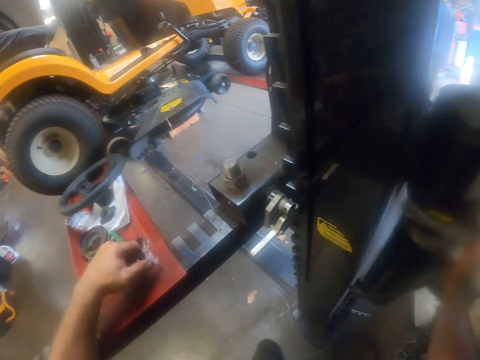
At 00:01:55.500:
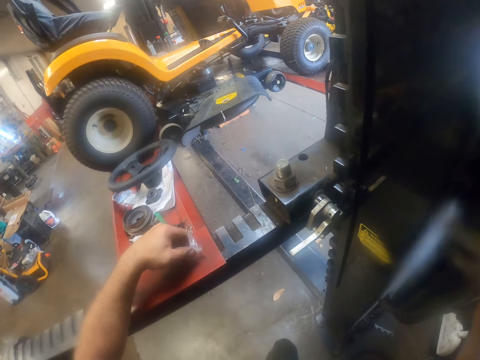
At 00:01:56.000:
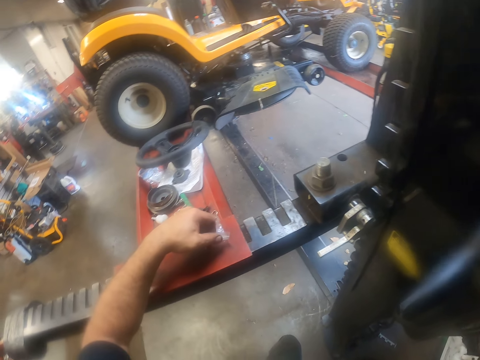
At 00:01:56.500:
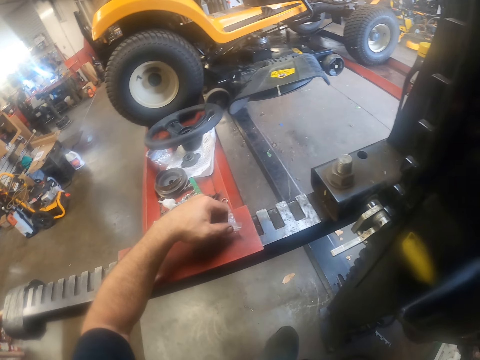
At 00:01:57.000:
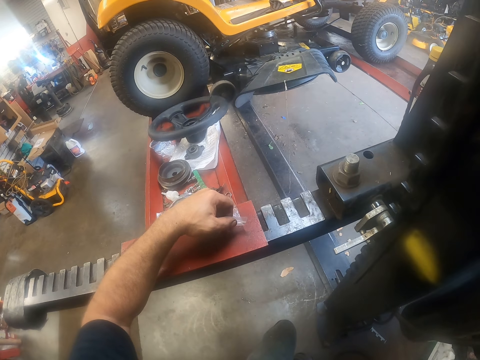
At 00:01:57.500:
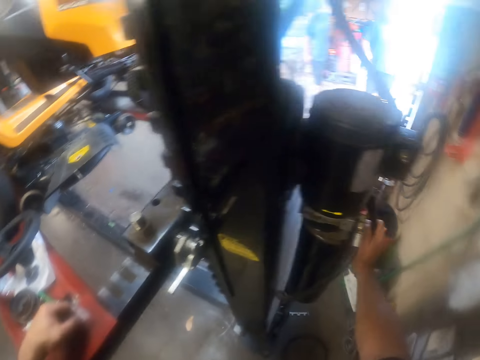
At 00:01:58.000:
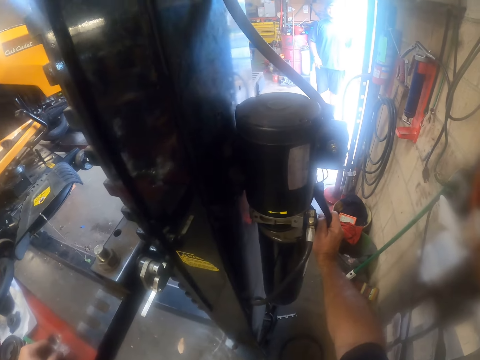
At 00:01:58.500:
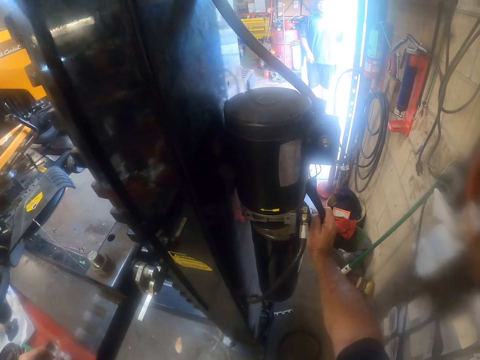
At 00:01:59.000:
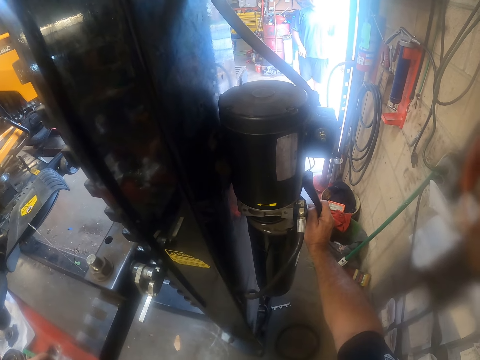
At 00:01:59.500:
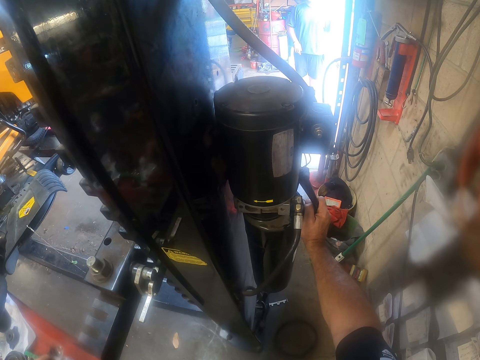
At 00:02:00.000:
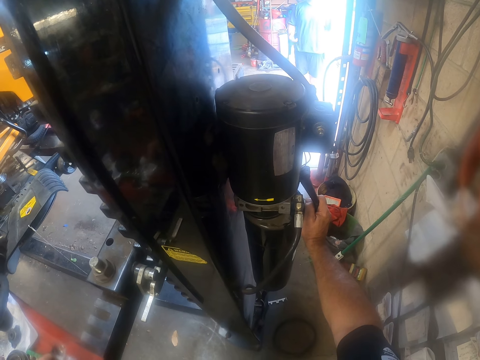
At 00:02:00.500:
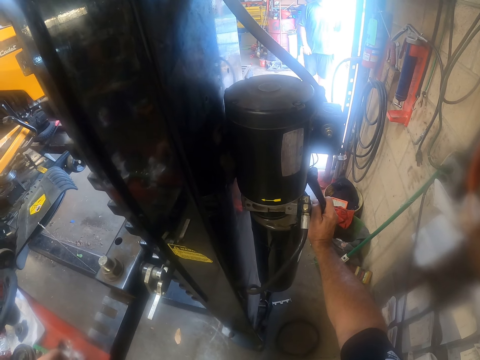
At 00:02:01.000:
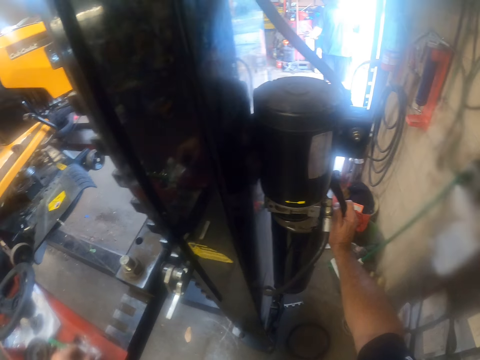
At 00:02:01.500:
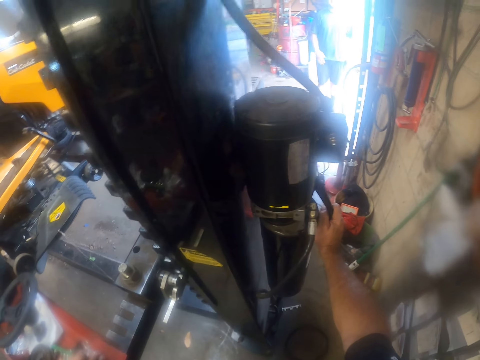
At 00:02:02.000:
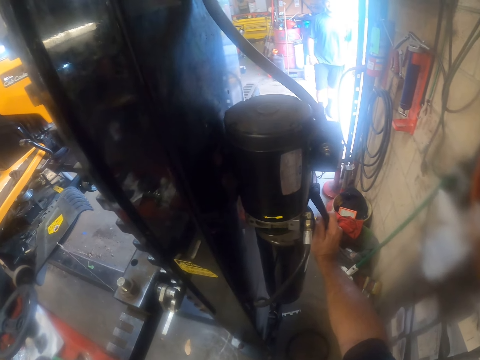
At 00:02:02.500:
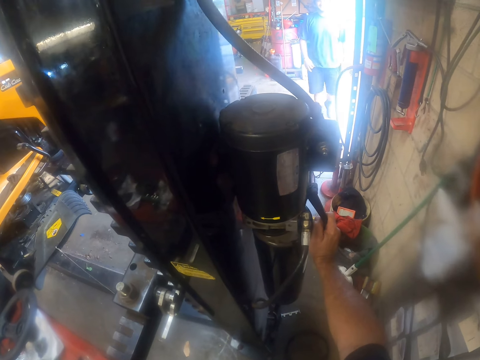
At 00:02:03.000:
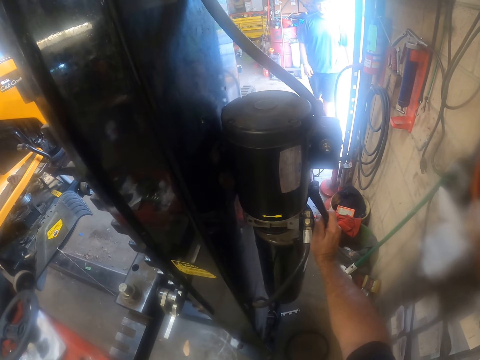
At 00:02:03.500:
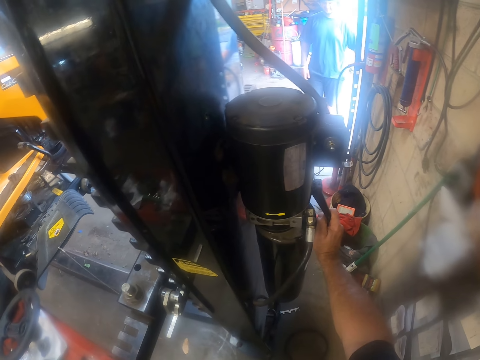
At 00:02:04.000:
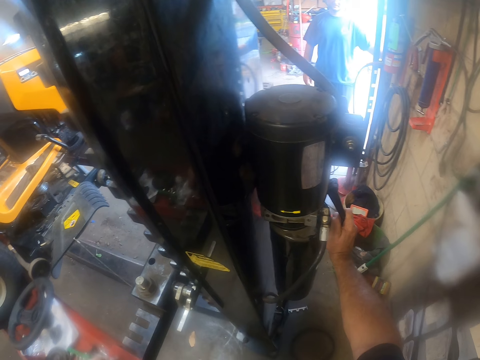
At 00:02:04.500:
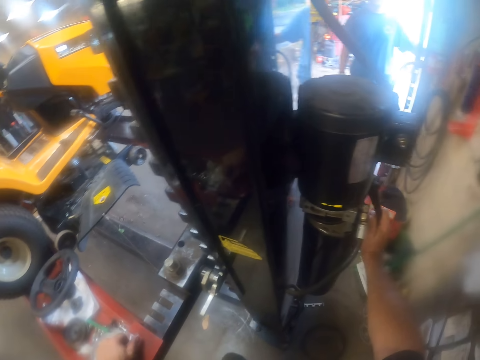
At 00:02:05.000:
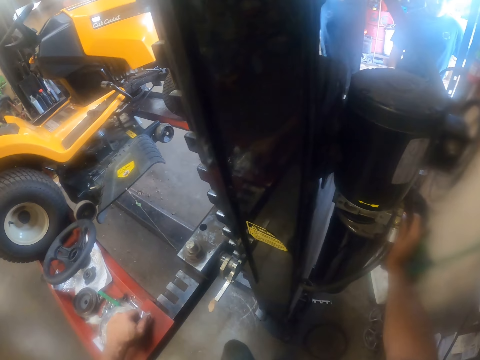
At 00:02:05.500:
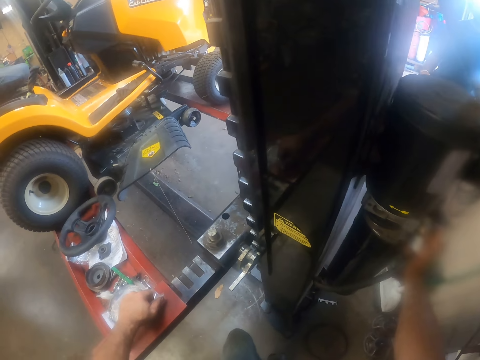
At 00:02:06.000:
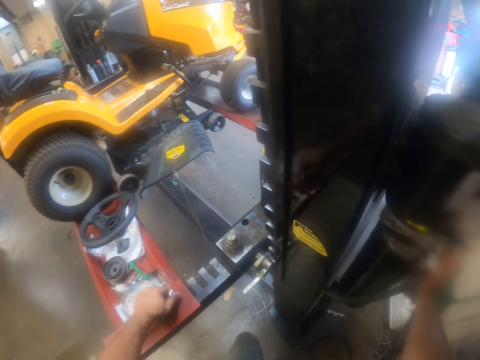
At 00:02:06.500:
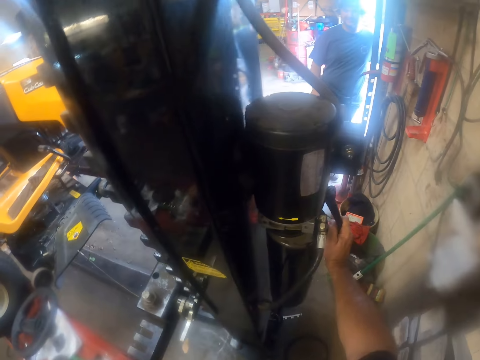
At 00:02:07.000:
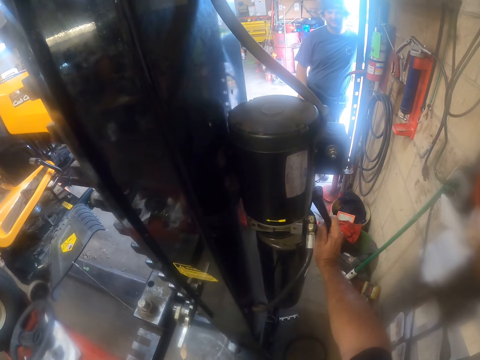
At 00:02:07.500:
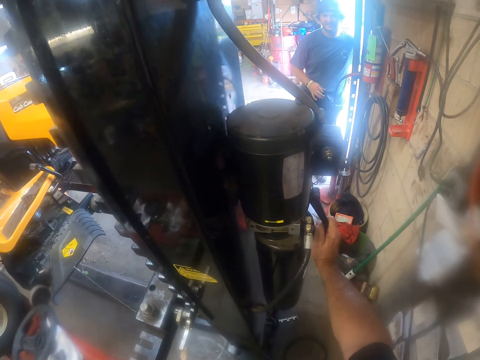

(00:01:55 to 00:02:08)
The man lifts his right hand towards his head and walks towards the camera wearer.

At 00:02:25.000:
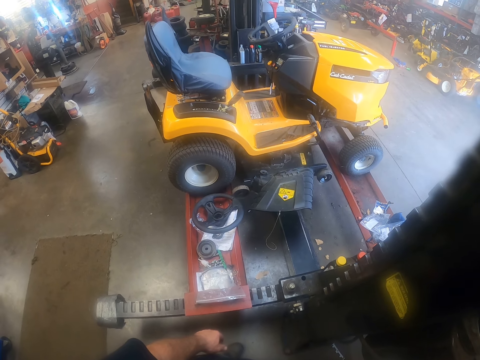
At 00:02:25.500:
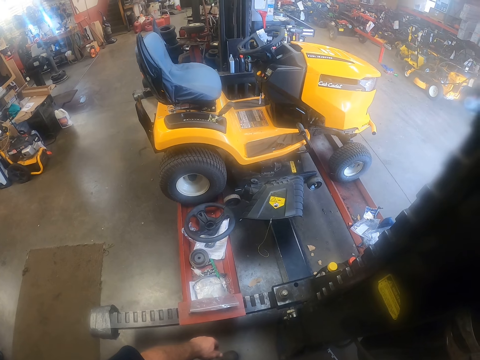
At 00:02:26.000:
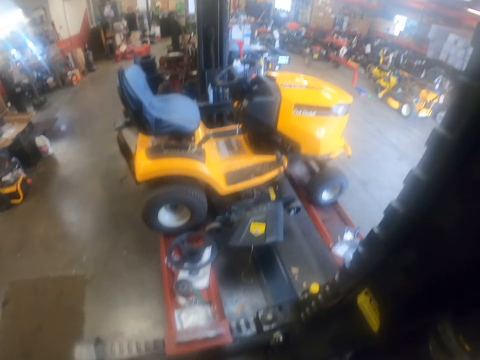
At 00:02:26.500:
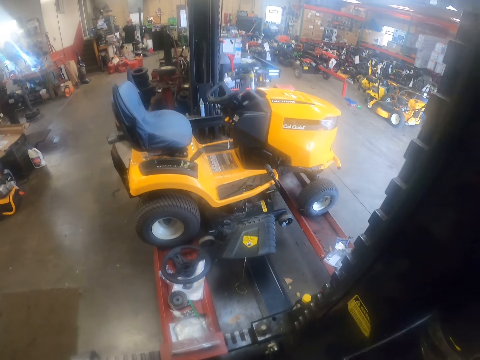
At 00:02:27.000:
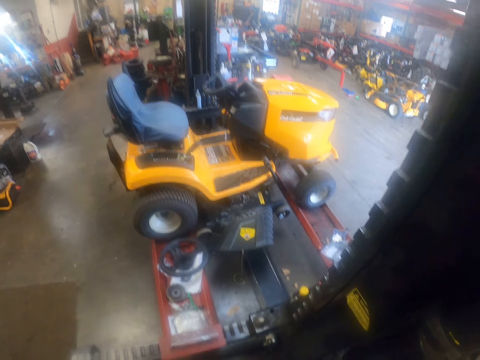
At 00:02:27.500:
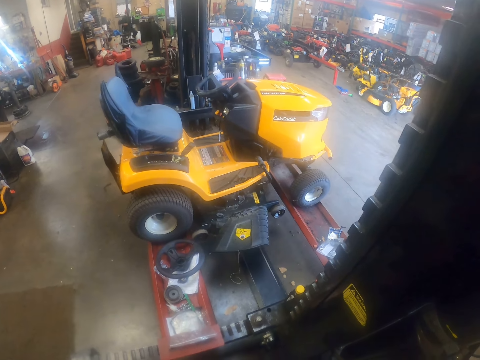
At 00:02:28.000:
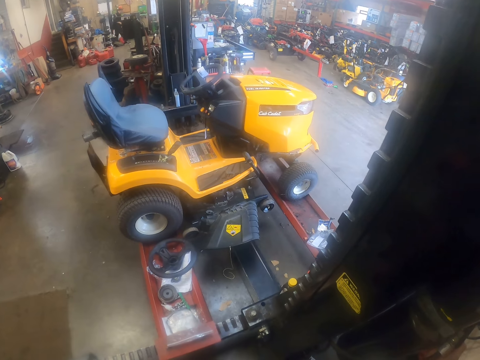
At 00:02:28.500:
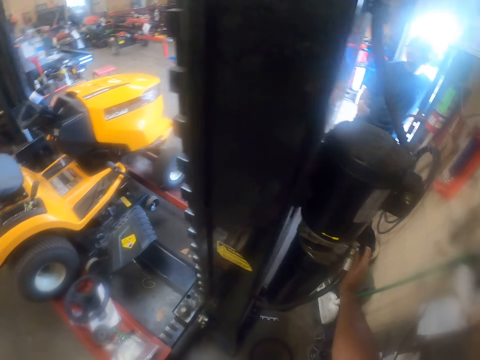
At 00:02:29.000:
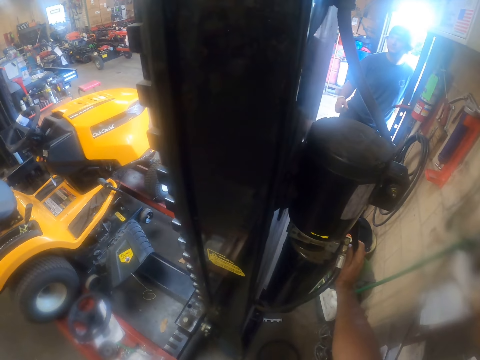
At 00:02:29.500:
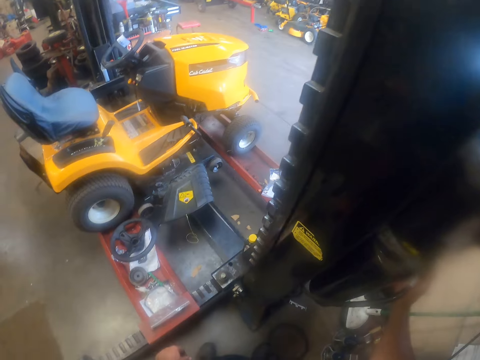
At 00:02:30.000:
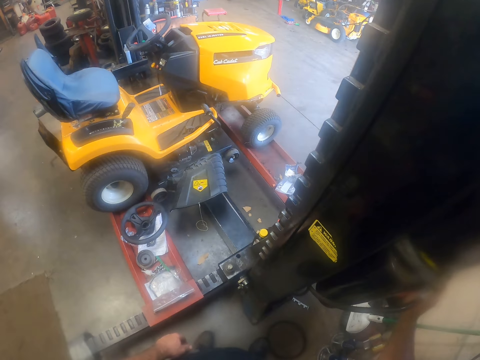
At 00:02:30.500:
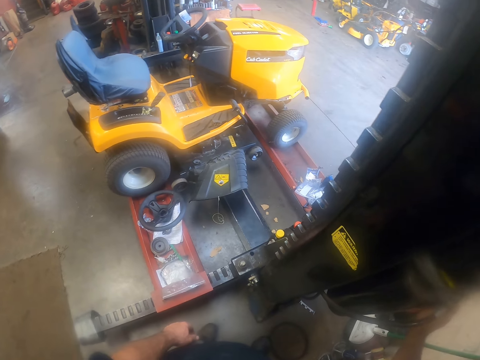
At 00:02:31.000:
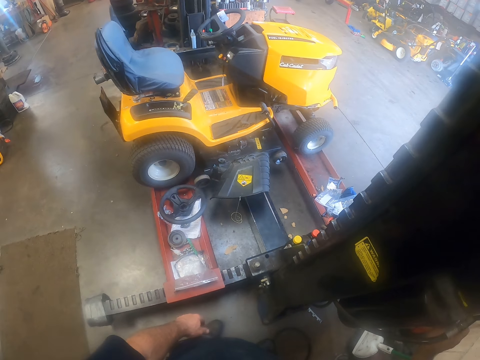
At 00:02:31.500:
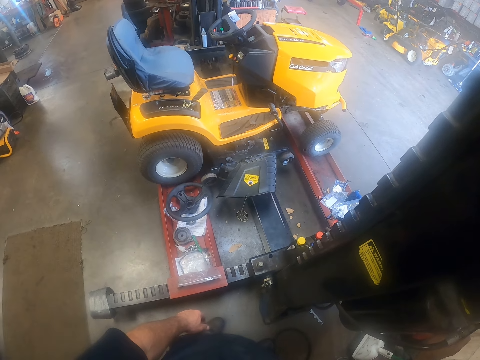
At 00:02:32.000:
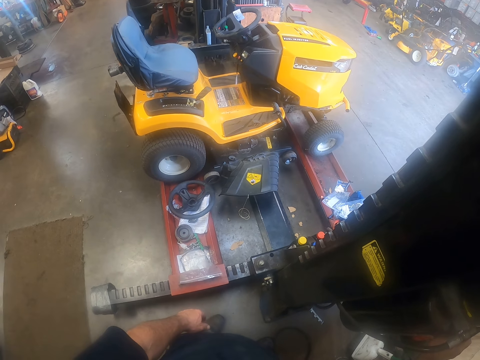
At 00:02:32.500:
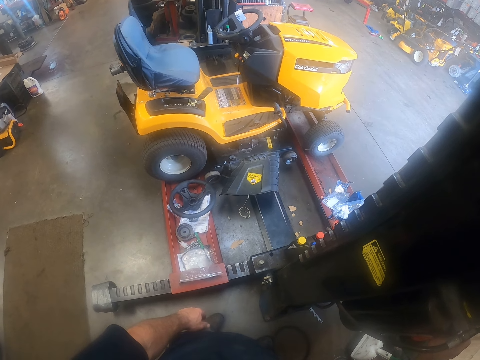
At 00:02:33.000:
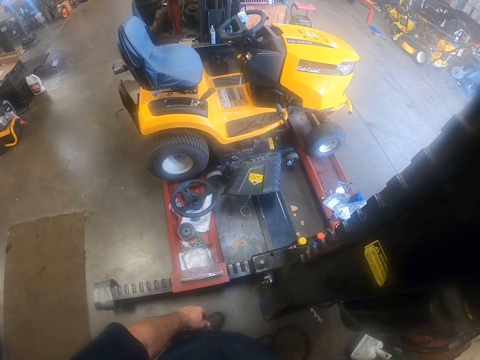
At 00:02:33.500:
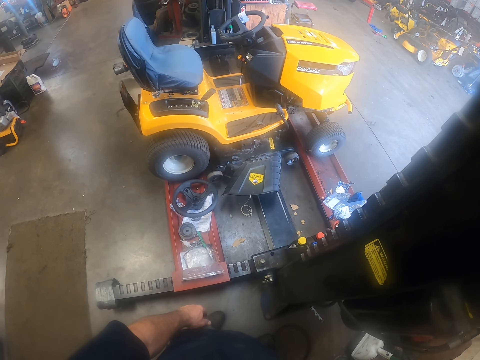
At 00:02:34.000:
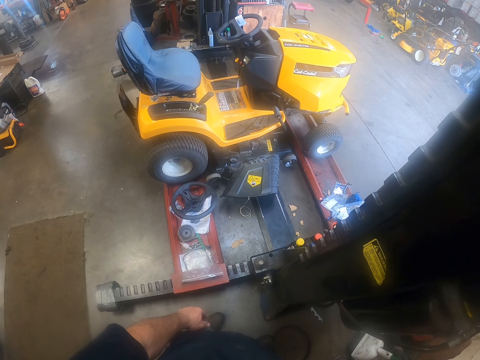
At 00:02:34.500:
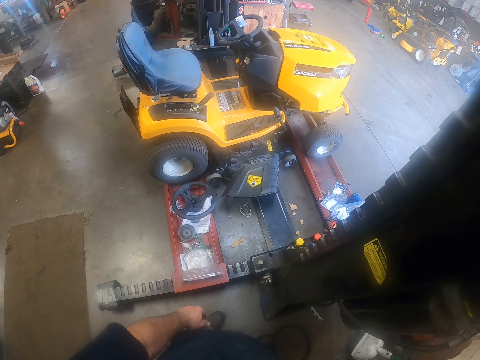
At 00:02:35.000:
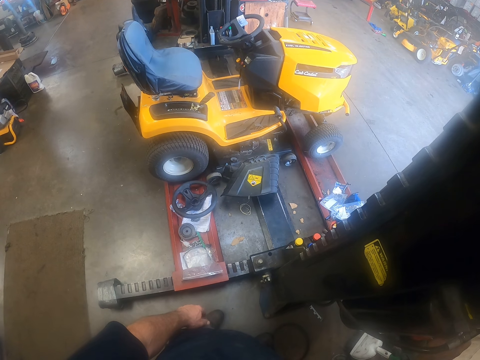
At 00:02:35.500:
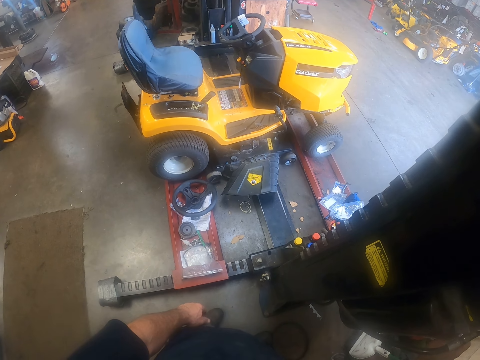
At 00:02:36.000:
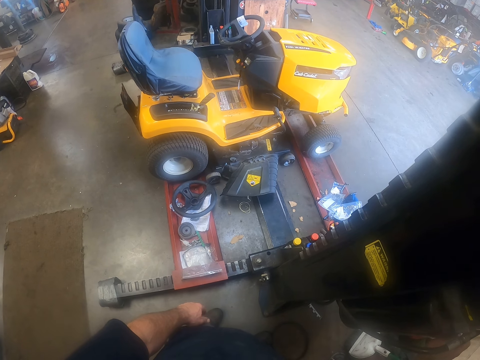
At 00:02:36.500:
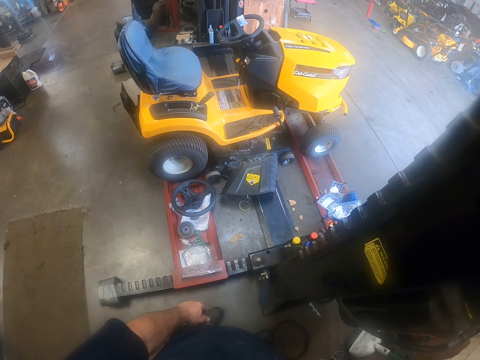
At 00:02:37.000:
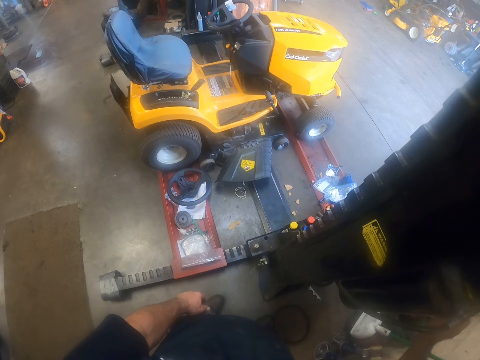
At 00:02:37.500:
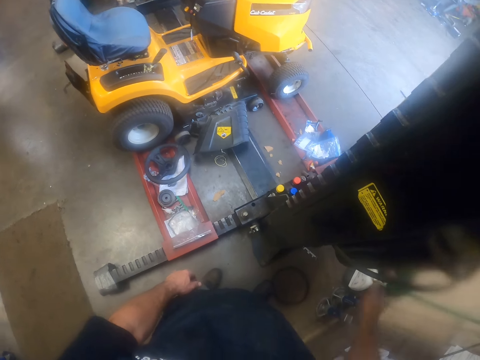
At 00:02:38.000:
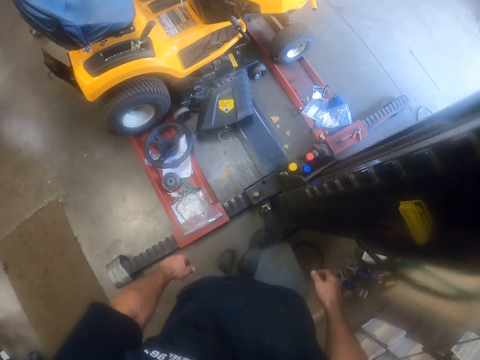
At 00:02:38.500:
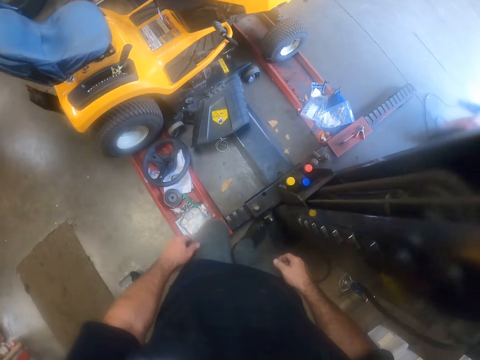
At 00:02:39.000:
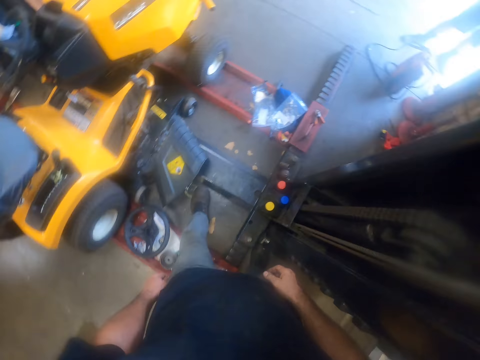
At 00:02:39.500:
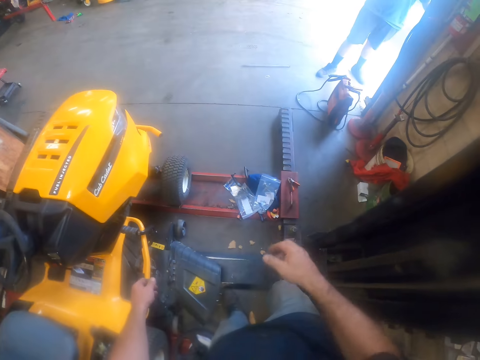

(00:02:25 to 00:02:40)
A man lifts a tool from a table with his right hand. The other man points towards the left with his right thumb. The camera wearer lowers his right hand from the lever. He walks towards the Massey Ferguson.
